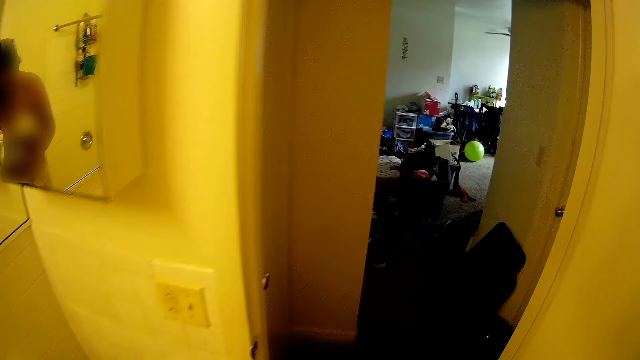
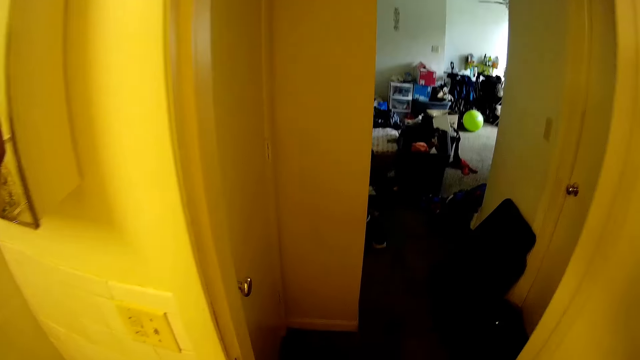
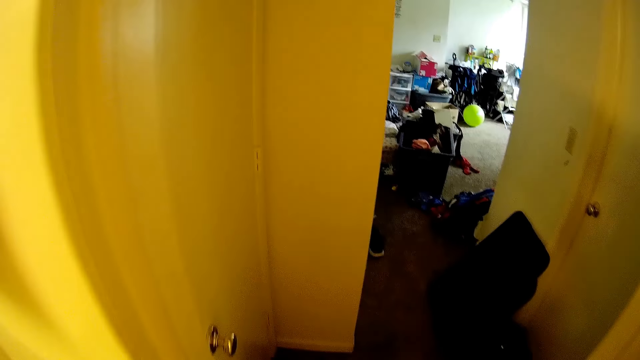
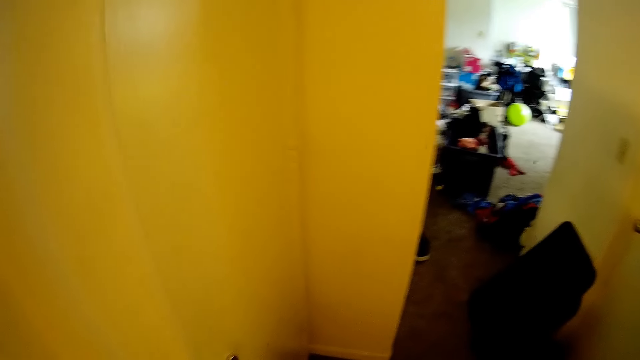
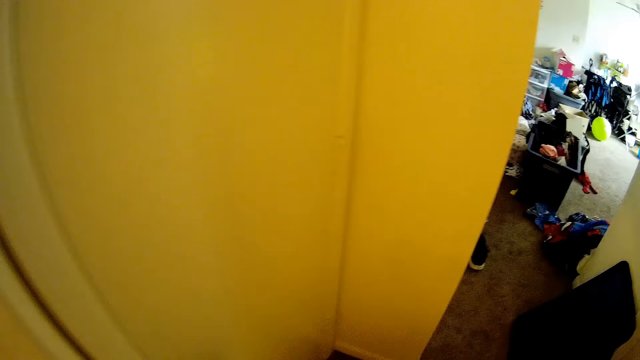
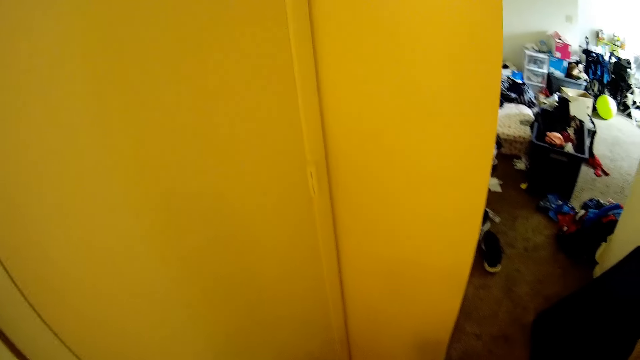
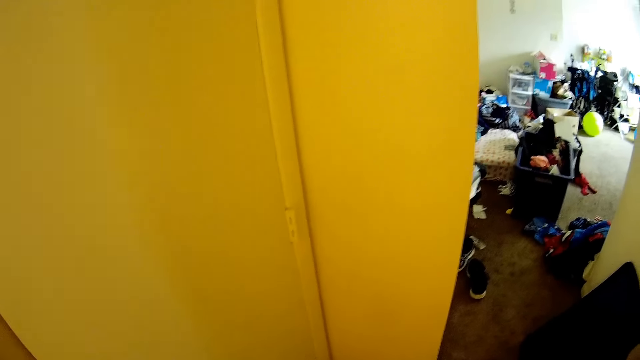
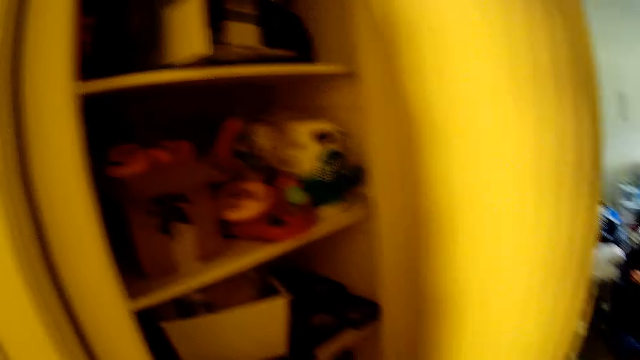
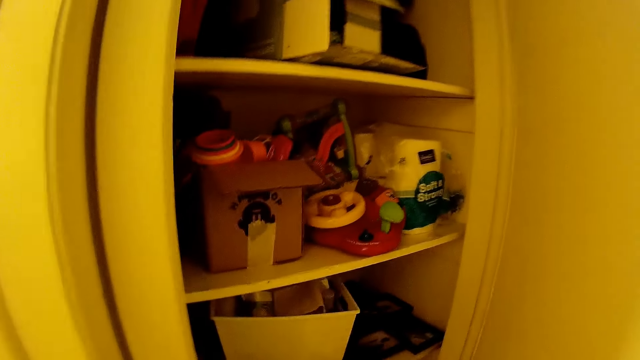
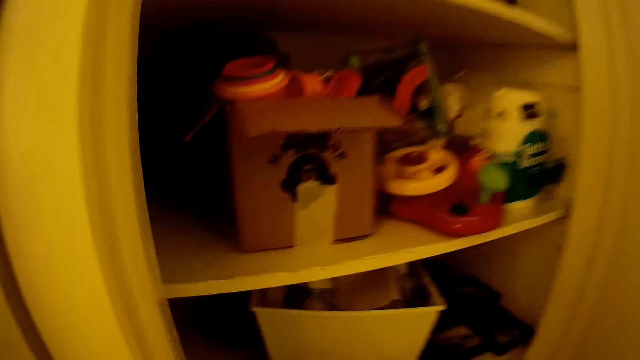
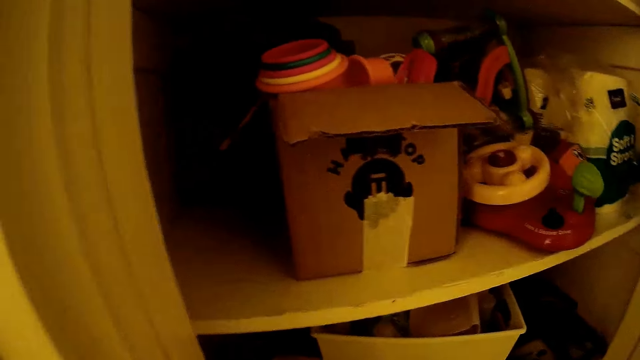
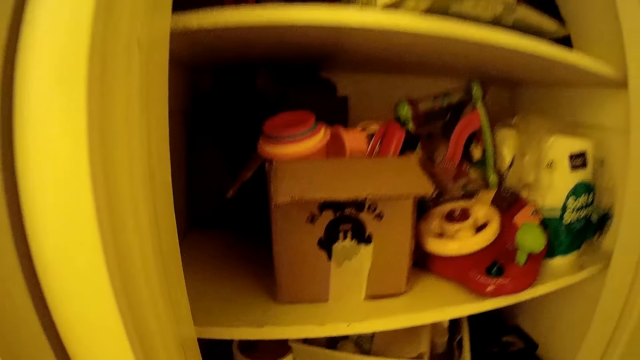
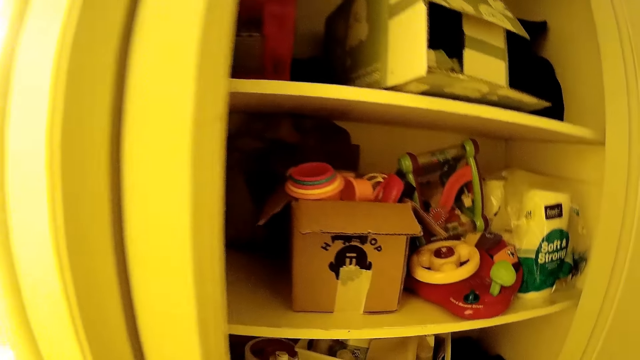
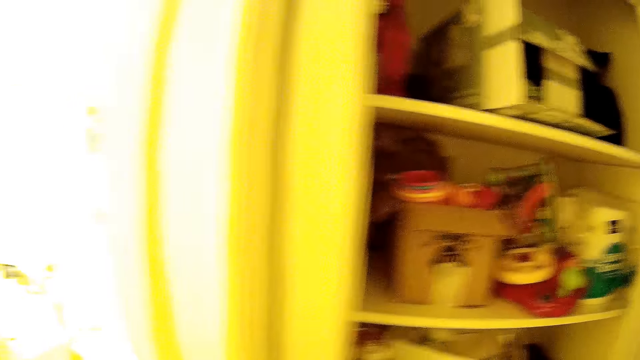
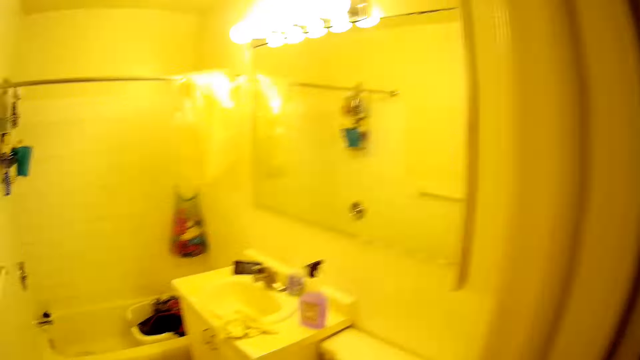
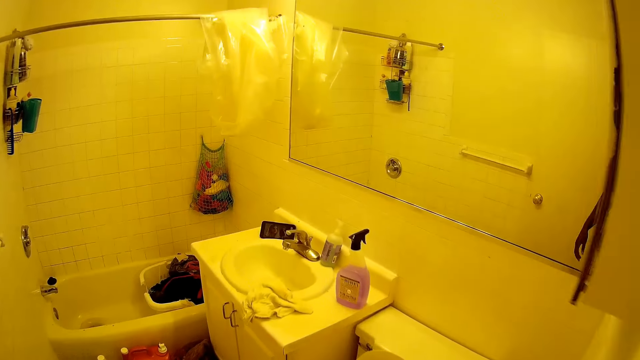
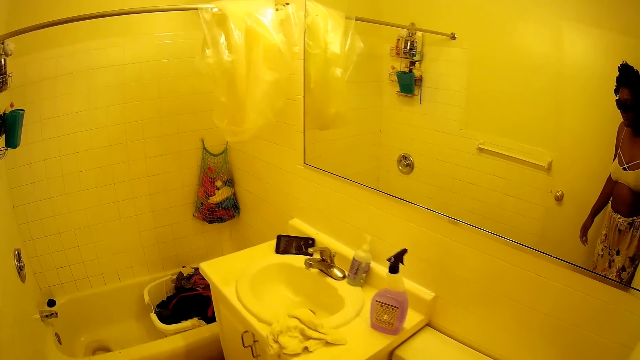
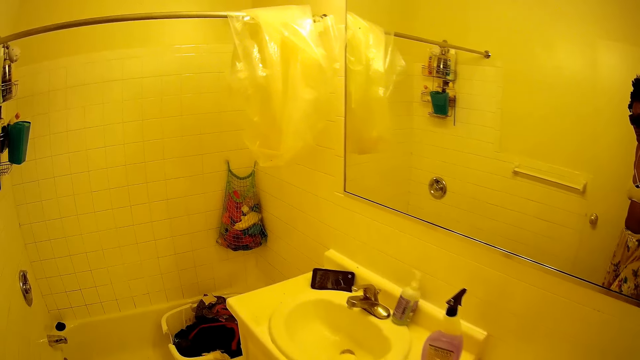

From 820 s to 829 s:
The camera wearer moves around. She opens a bathroom cupboard with her right hand. She drops the container of coconut oil and baby oil in her left hand inside the closet.

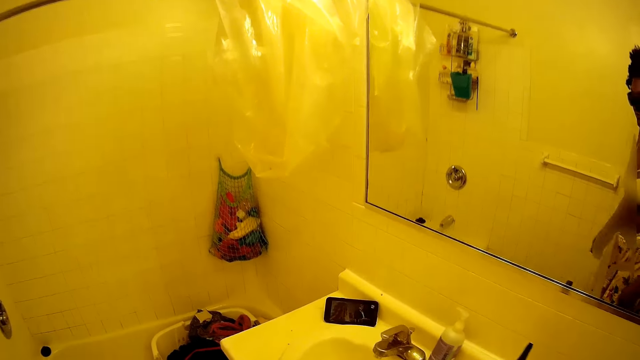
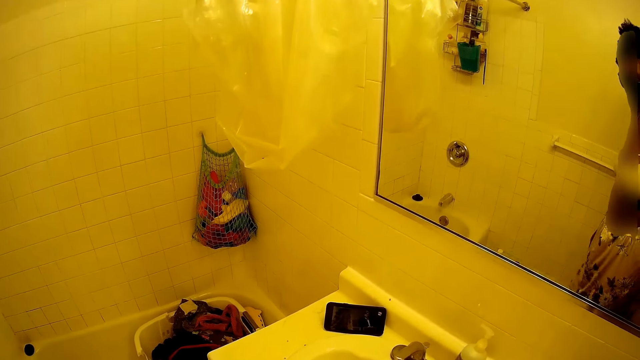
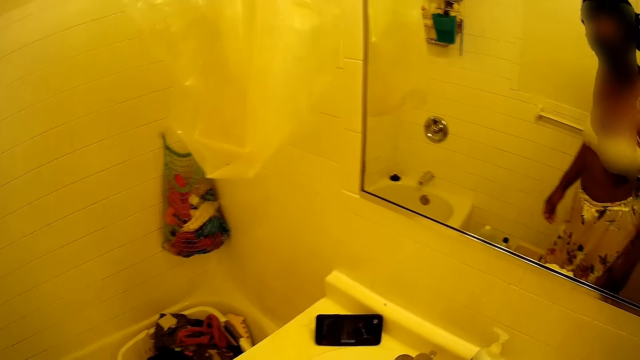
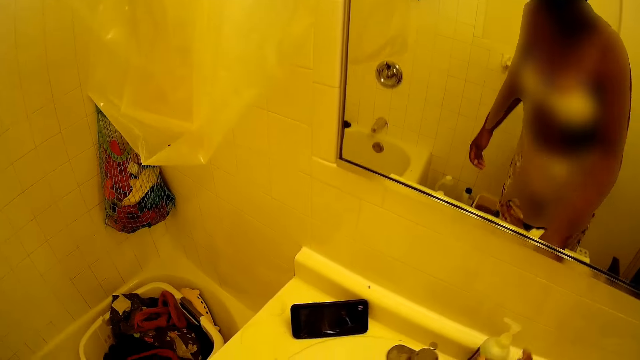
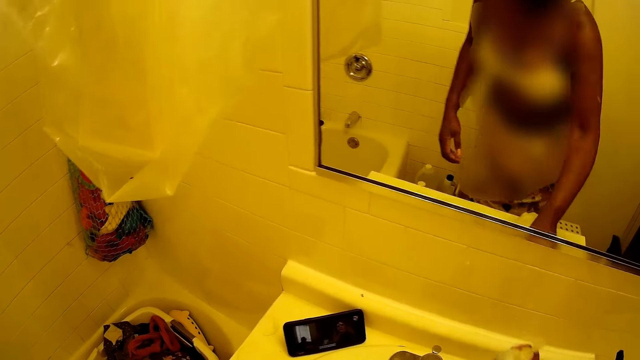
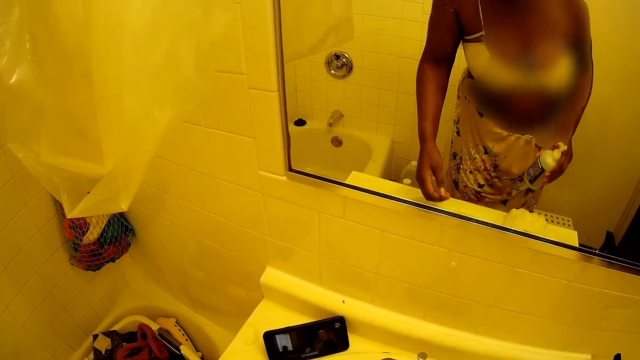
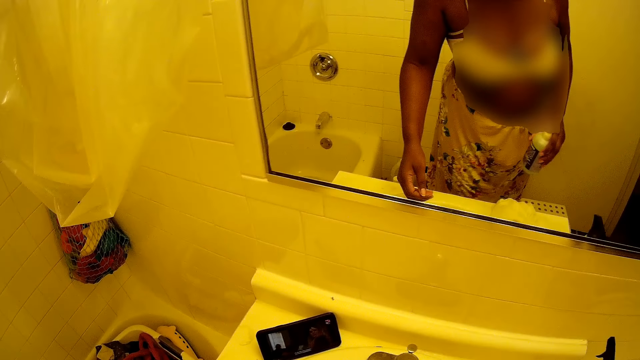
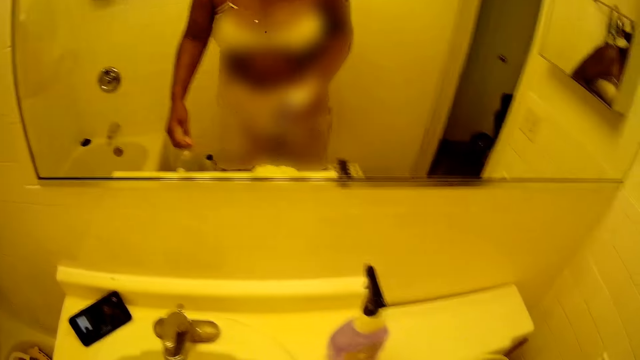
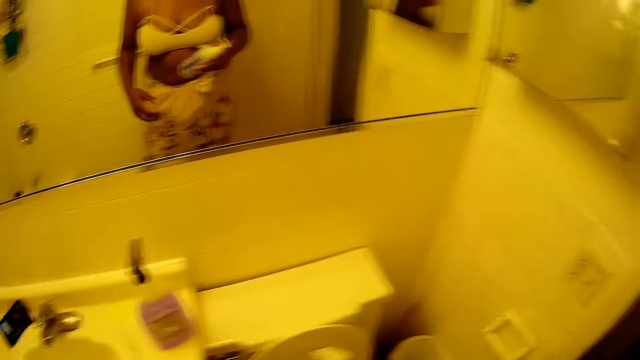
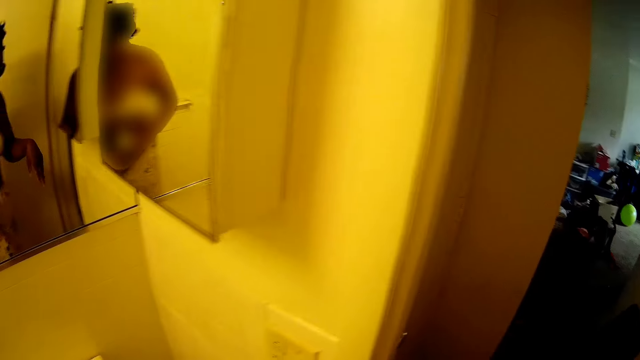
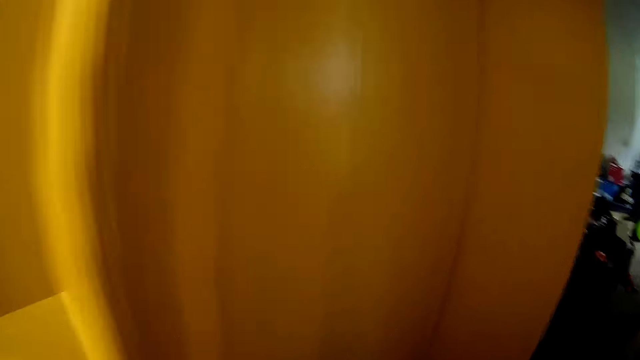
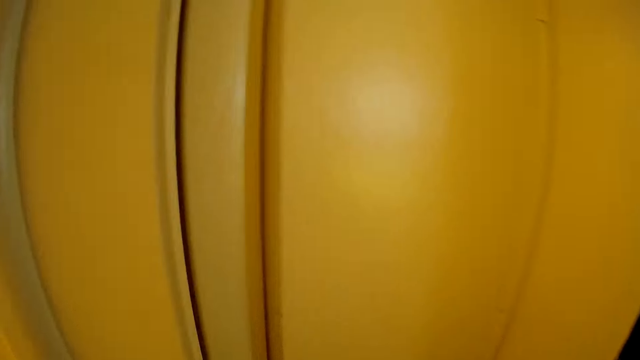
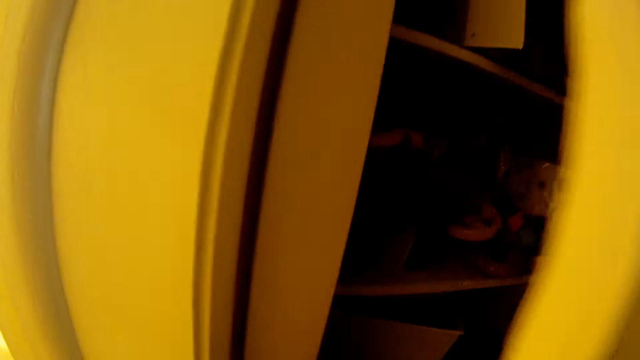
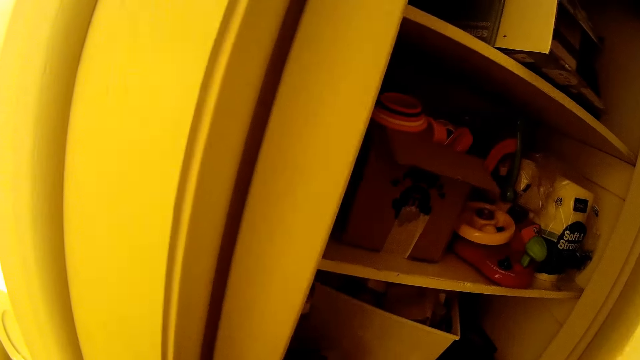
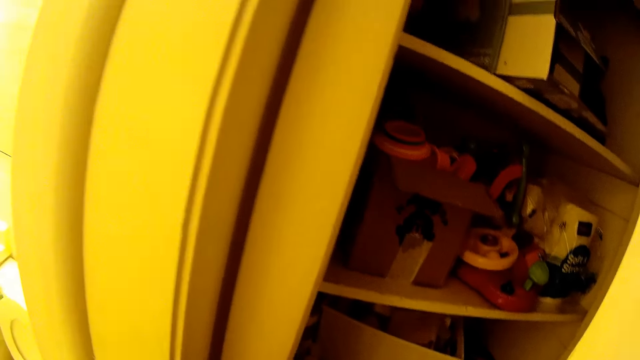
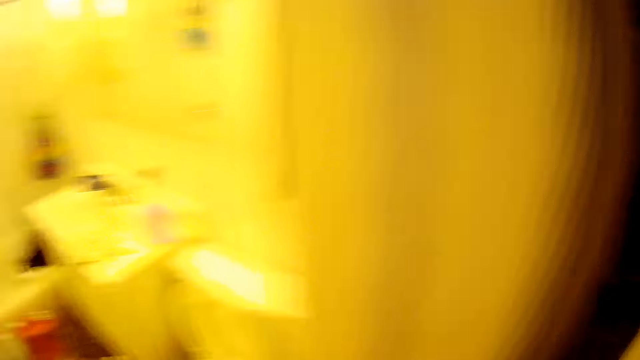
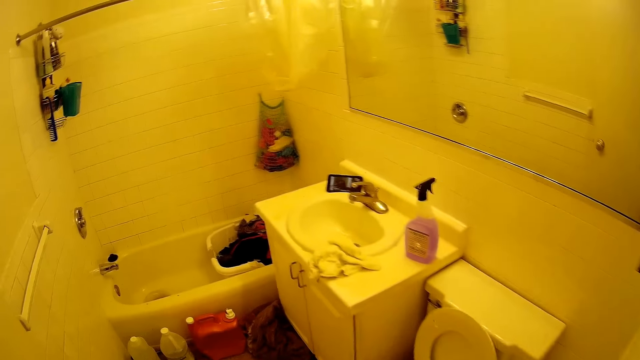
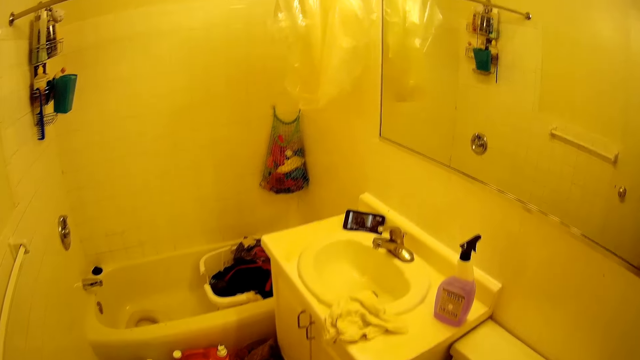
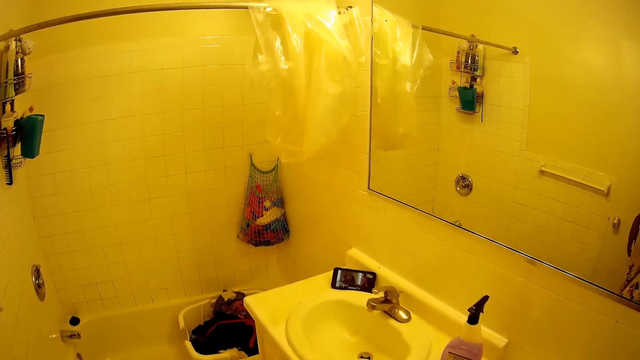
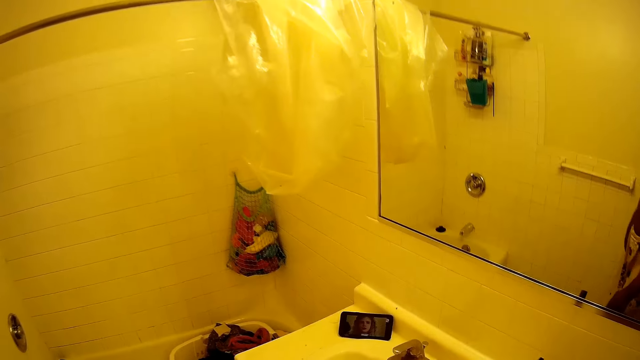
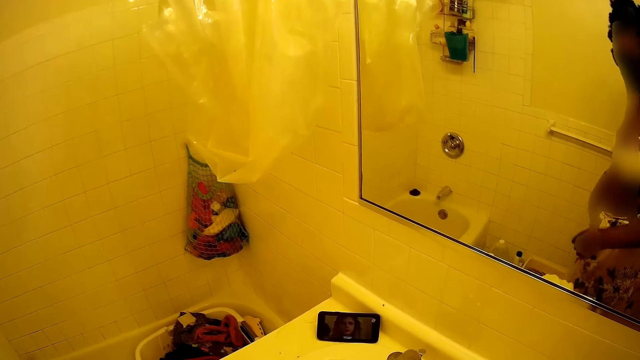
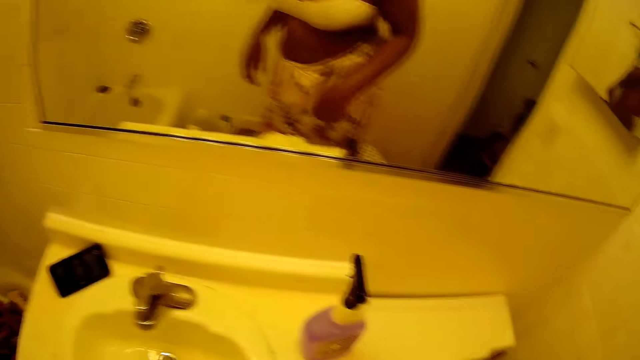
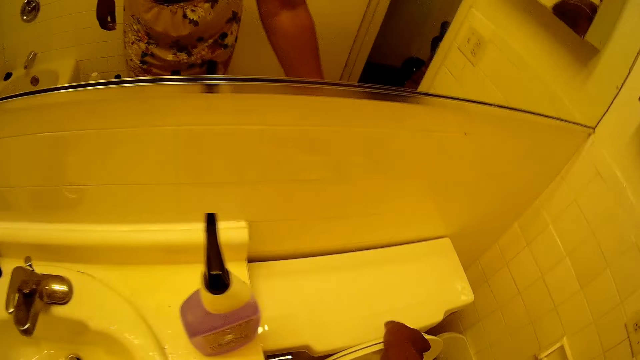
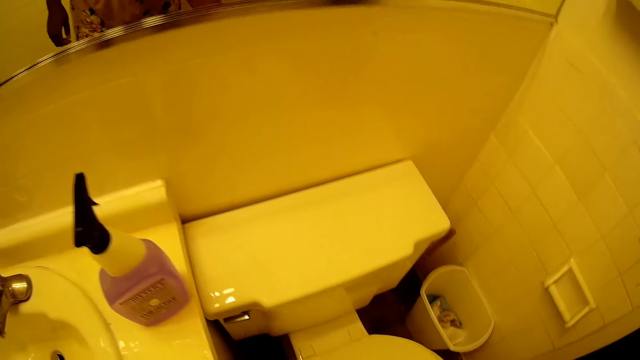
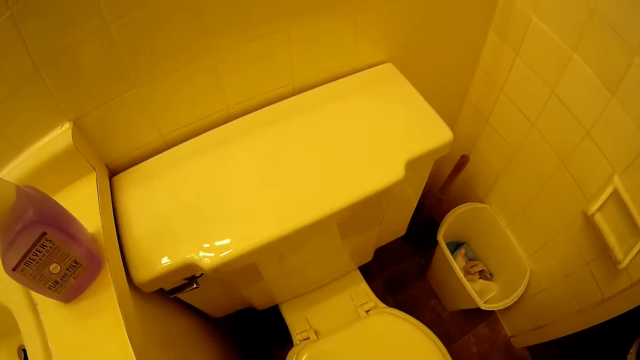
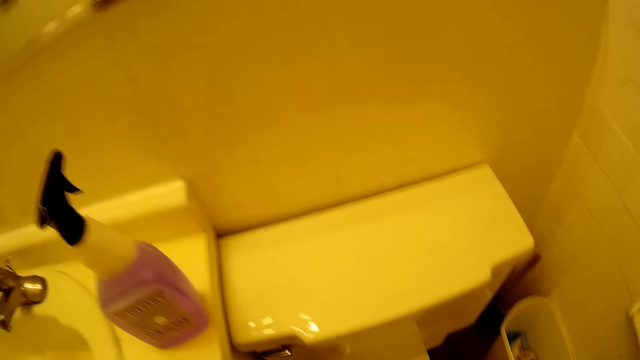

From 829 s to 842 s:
The camera wearer picks up a container of hand wash from the wash basin with her right hand. She opens the closet door with her right hand. She drops the container of hand wash inside the closet. She closes the closet door with her right hand. She closes a toilet seat or cover with her right hand.
